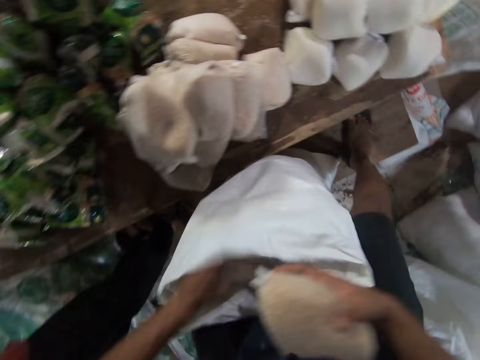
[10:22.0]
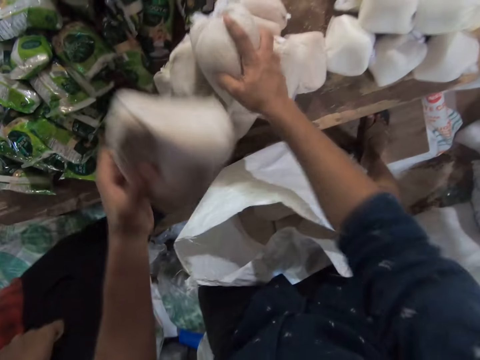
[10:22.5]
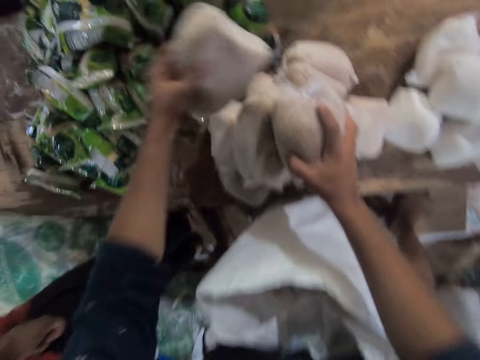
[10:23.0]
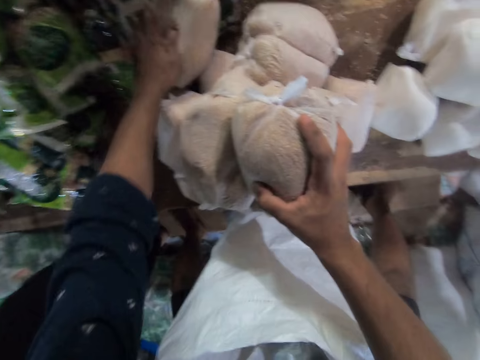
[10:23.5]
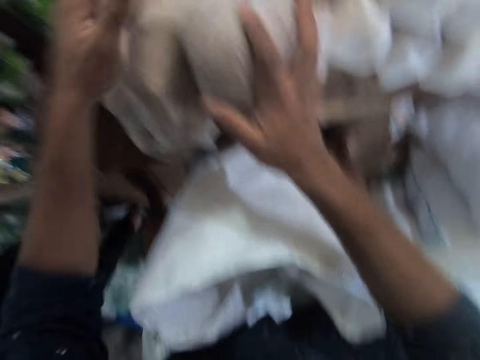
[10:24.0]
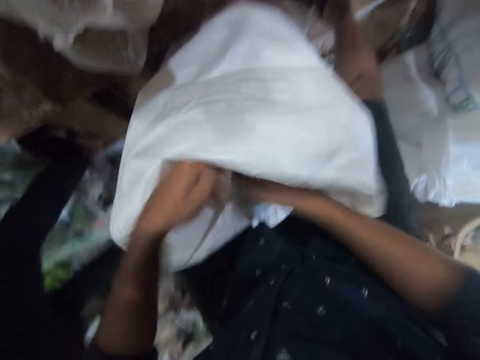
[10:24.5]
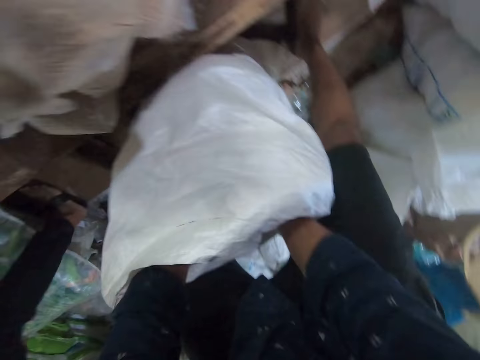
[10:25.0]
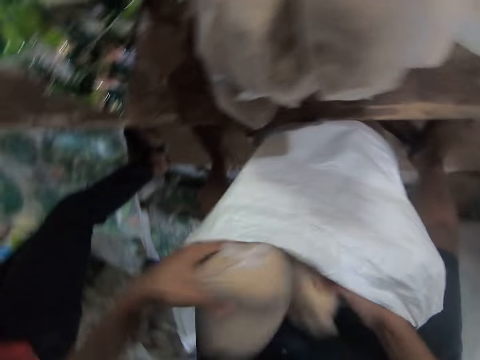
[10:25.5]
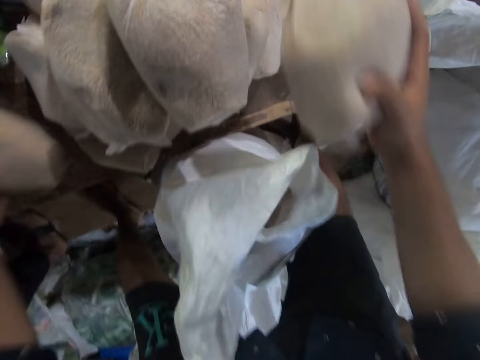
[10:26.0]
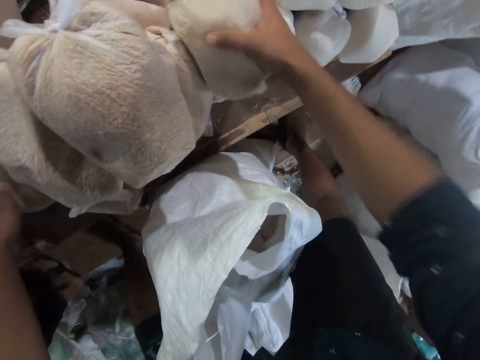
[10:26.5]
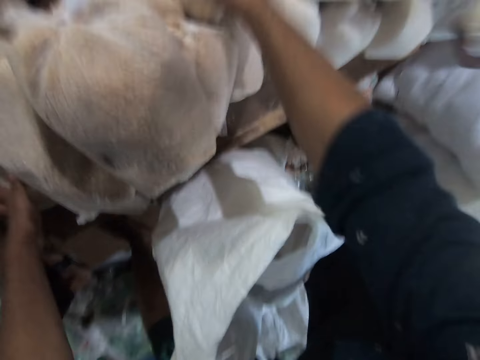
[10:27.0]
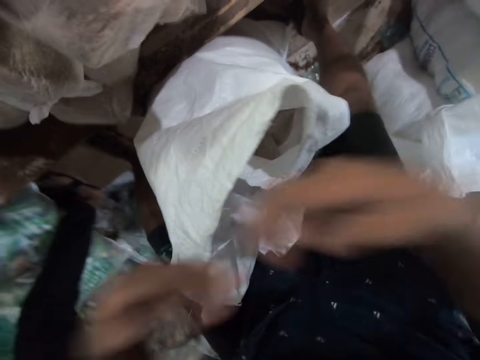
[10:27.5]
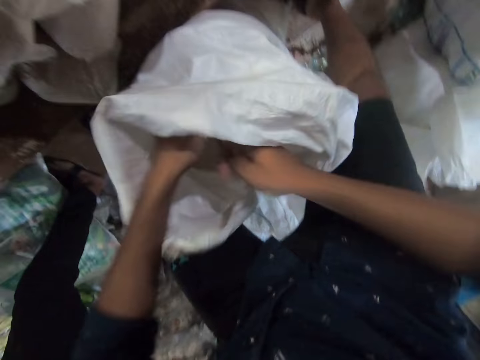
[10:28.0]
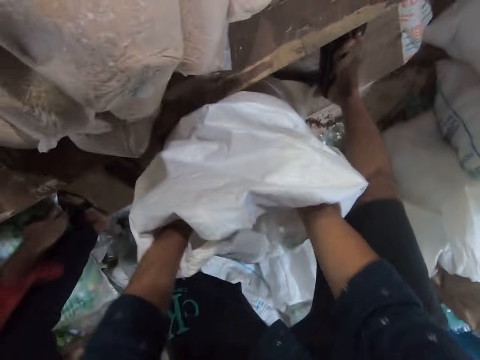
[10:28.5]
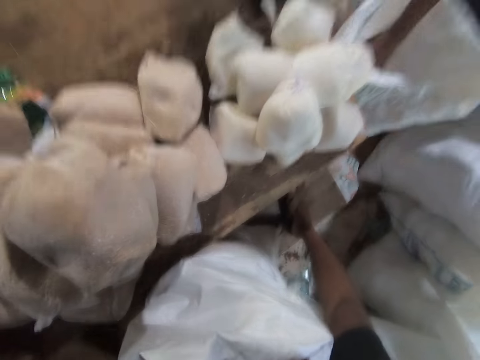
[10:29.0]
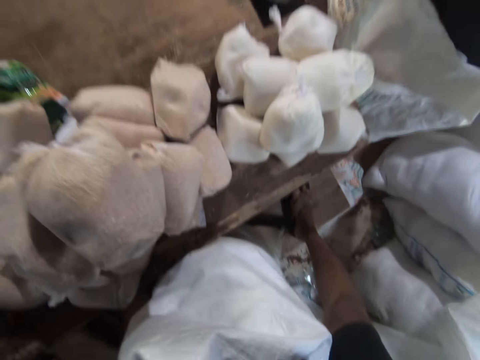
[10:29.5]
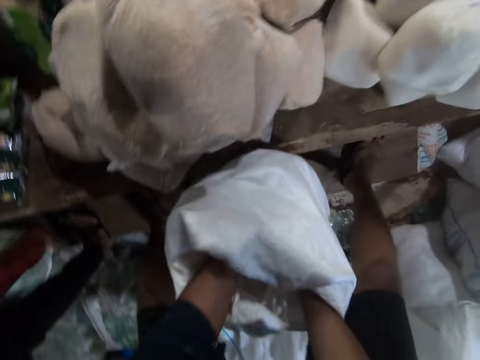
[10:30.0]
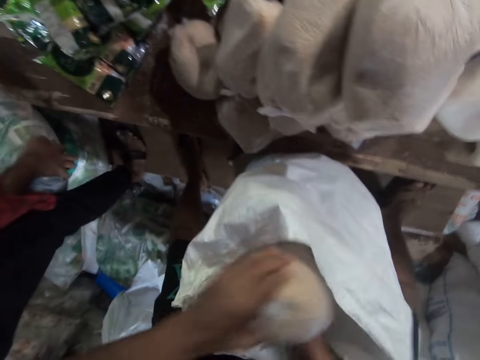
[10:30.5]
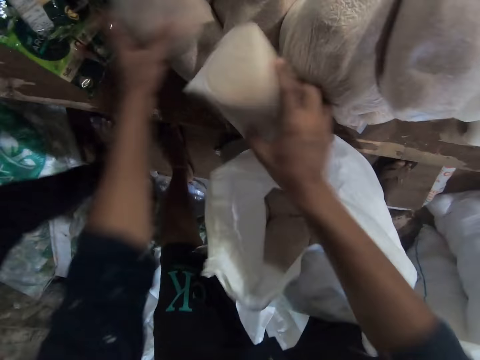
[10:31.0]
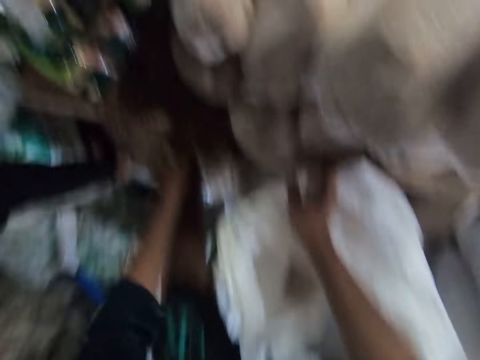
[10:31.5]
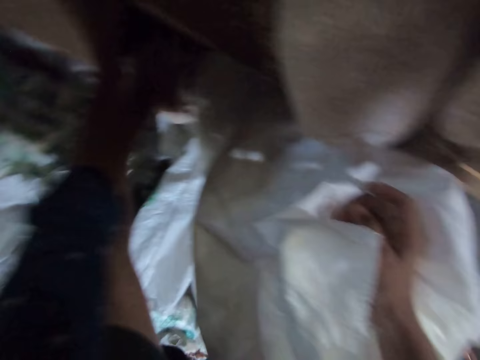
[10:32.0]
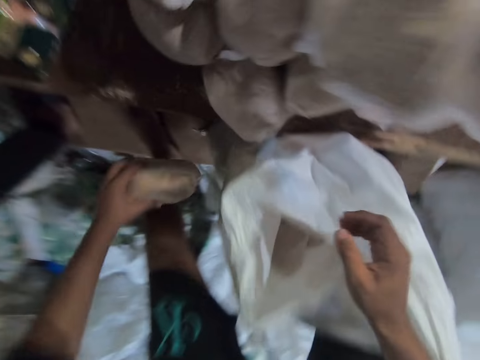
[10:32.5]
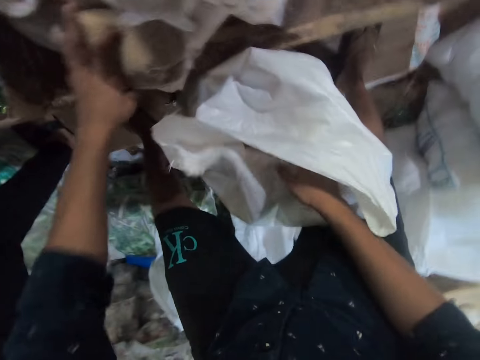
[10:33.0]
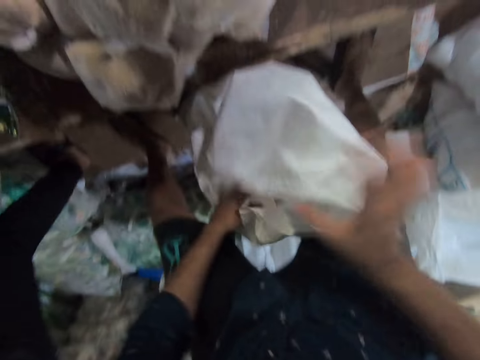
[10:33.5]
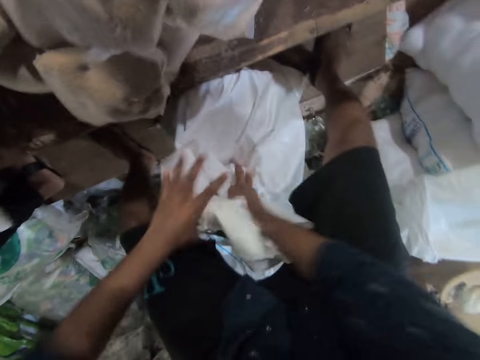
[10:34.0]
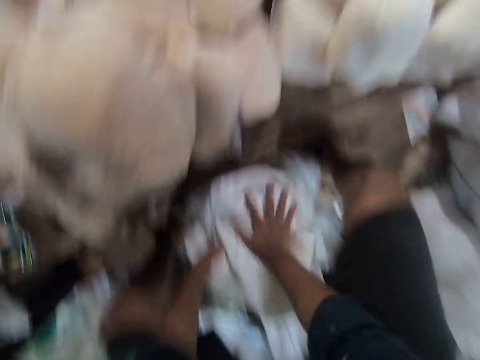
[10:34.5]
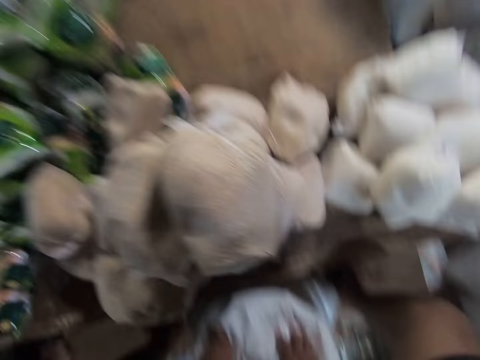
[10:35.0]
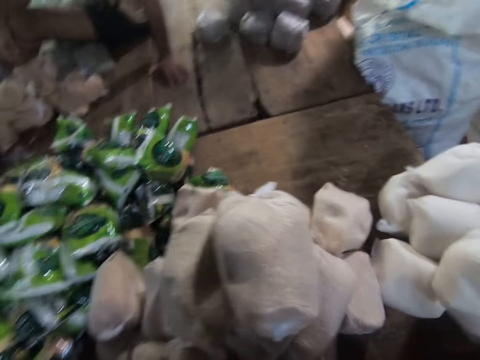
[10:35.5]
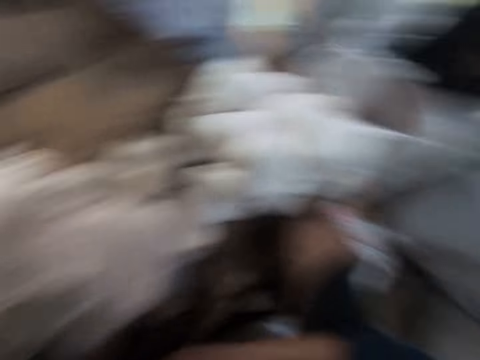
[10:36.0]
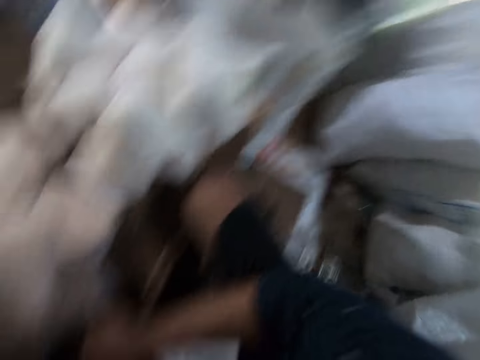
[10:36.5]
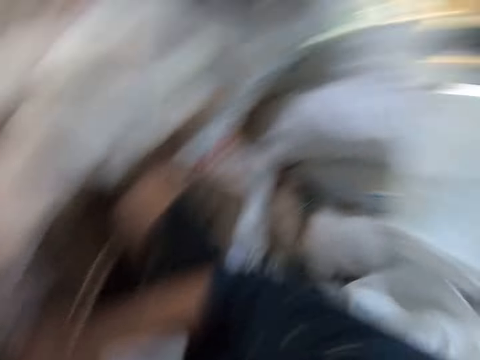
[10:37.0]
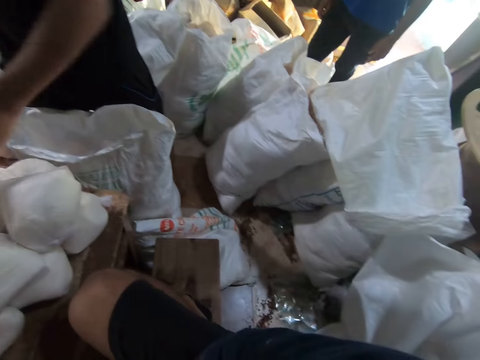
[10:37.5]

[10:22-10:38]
The camera wearer takes packages of sugar out of the sack. He picks a package of sugar. He covers the sack. He presses the sack down with his hands. He sits on the sack. The man moves a pack of sugar from the sack to the table with his hand. The camera wearer looks around.

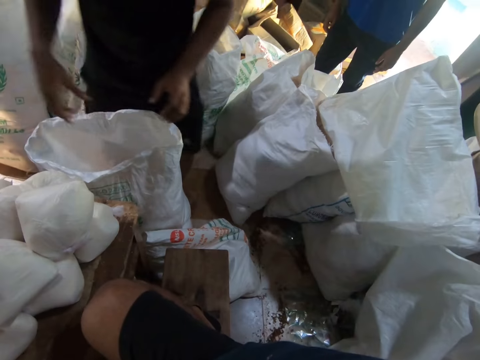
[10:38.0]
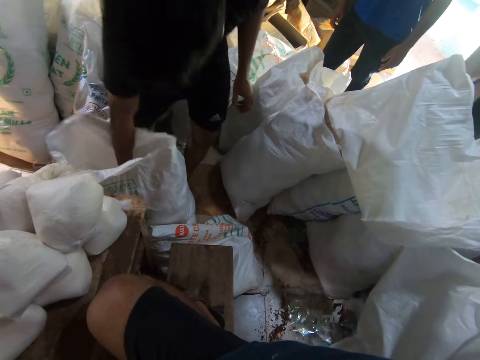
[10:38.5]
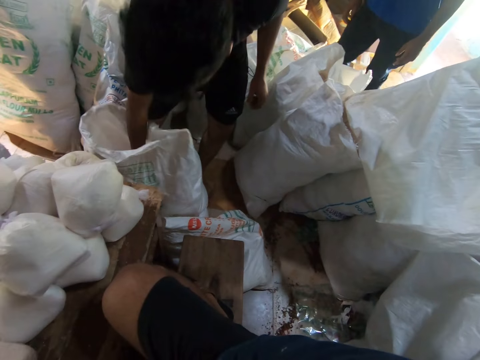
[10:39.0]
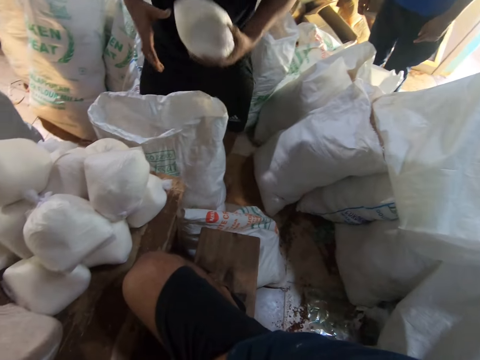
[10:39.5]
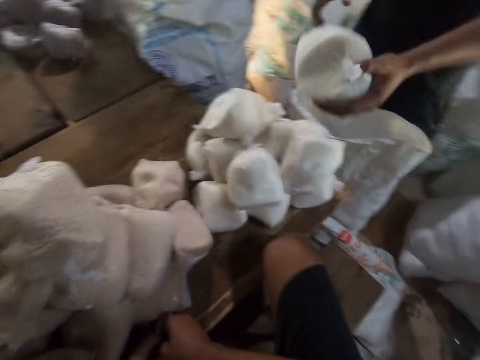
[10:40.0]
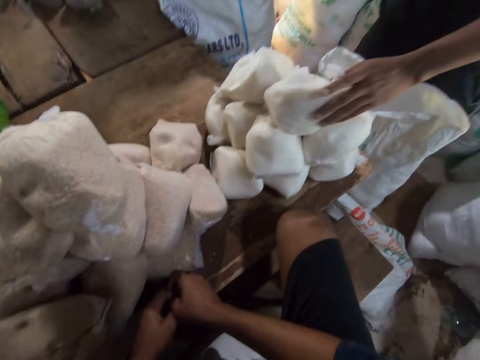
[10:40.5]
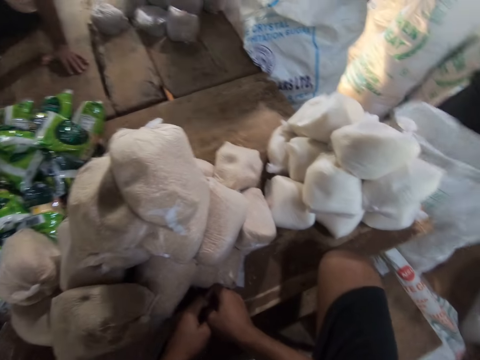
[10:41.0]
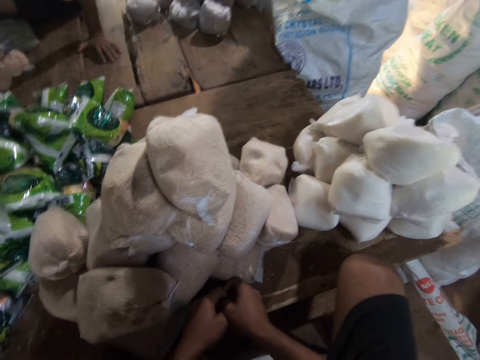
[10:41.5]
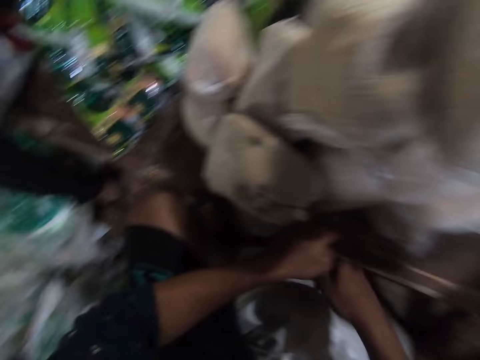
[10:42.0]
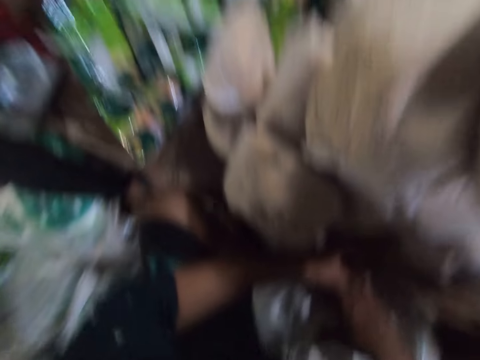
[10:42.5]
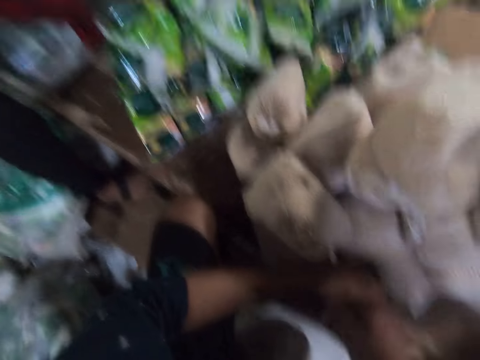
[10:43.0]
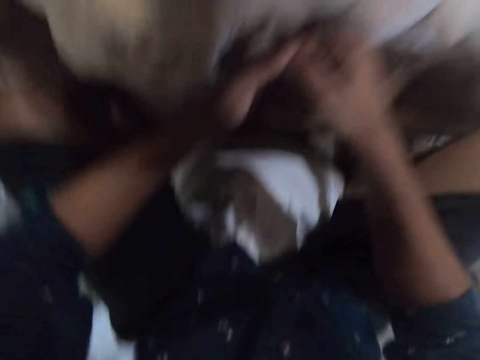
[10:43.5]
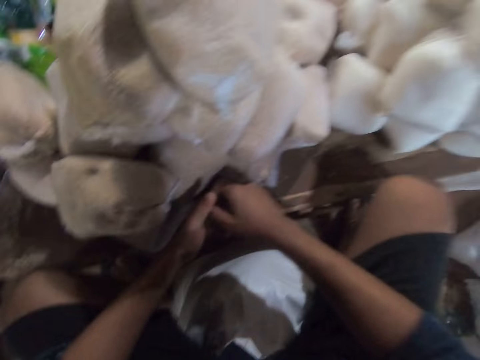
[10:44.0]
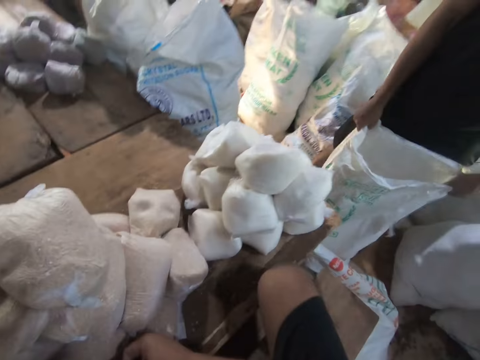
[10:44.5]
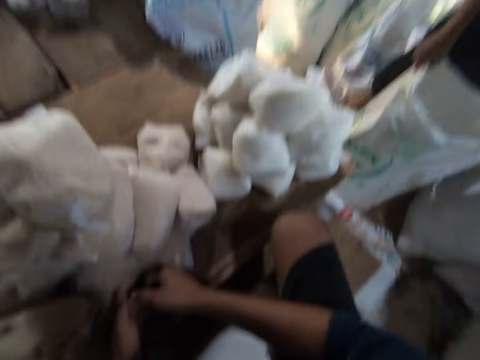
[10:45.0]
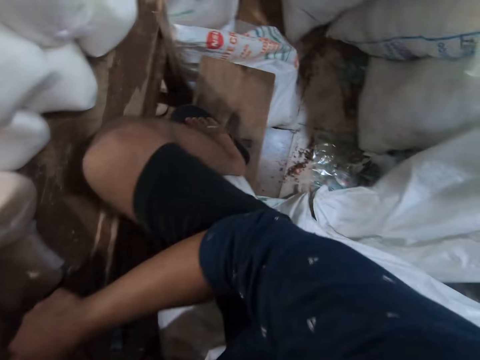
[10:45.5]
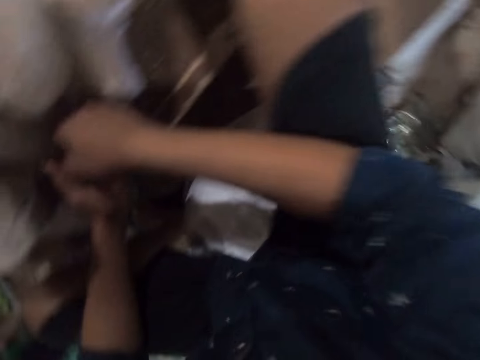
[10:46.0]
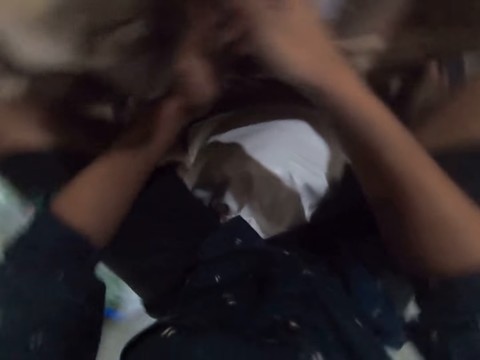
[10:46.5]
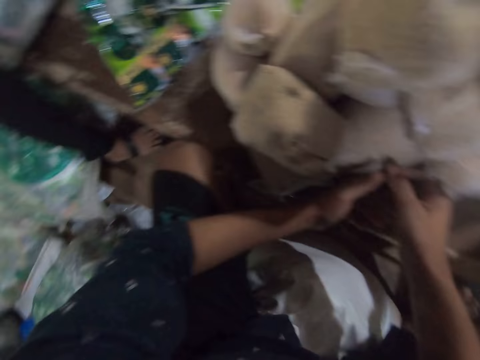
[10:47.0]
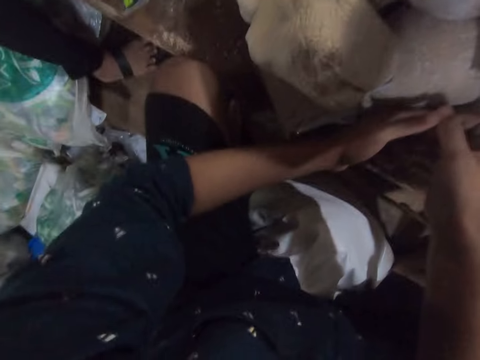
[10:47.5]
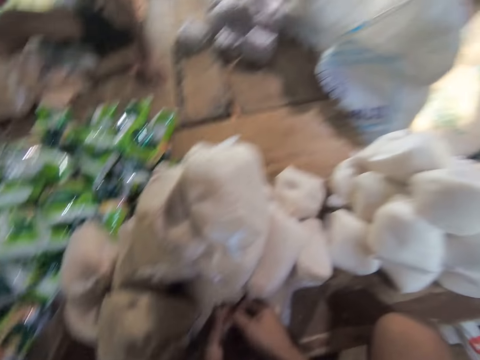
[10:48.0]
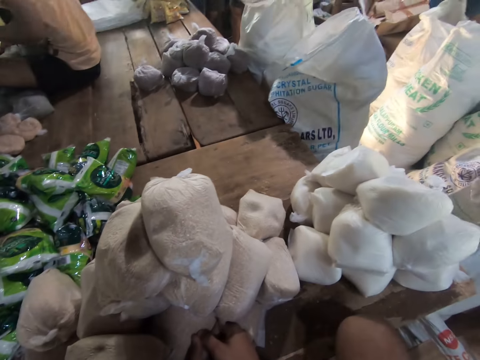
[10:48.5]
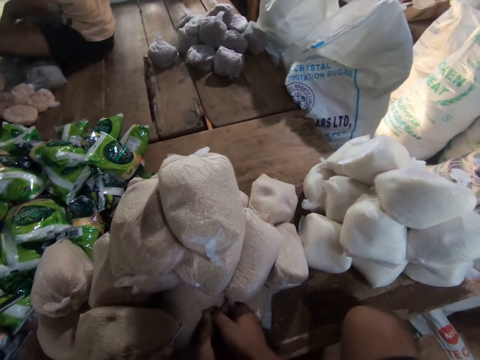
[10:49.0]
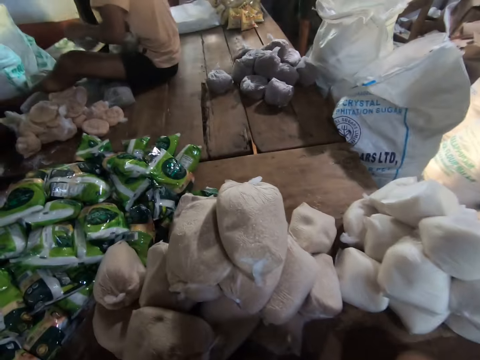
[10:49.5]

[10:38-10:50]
The man moves another pack of sugar from the sack to the table with his hand.
